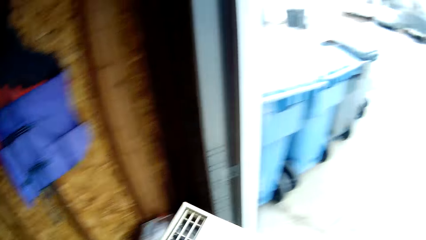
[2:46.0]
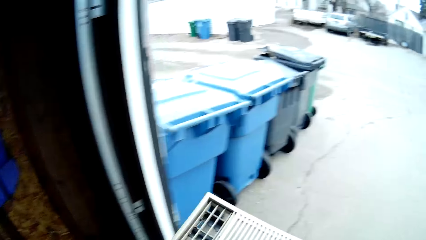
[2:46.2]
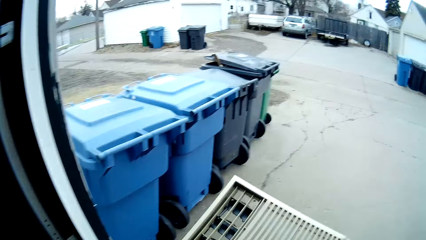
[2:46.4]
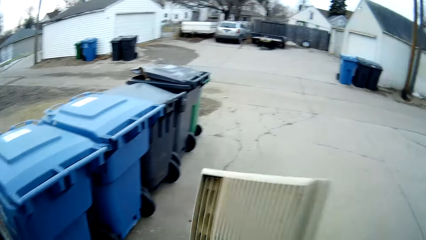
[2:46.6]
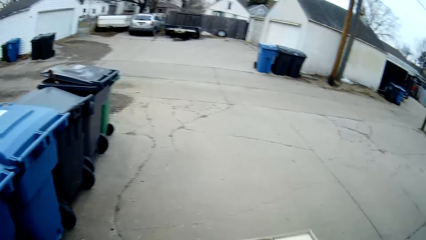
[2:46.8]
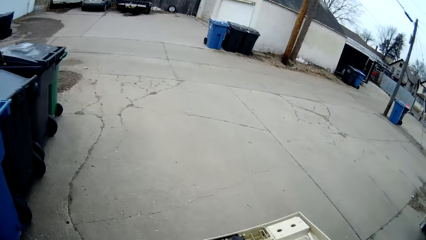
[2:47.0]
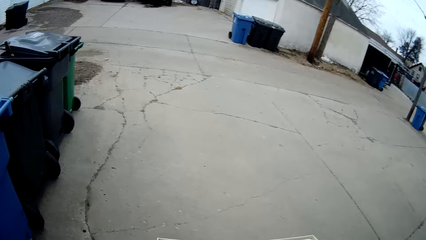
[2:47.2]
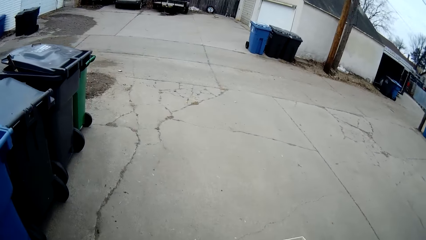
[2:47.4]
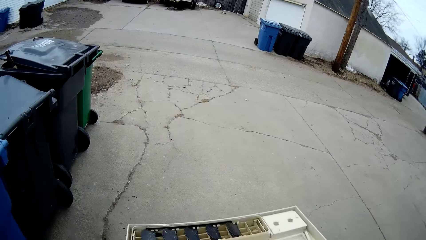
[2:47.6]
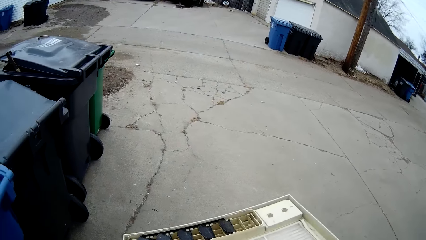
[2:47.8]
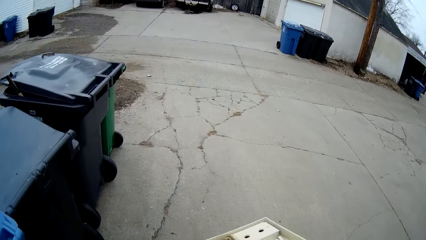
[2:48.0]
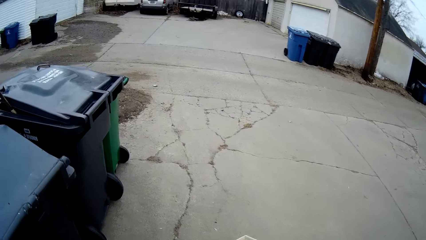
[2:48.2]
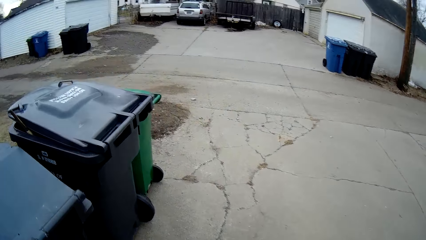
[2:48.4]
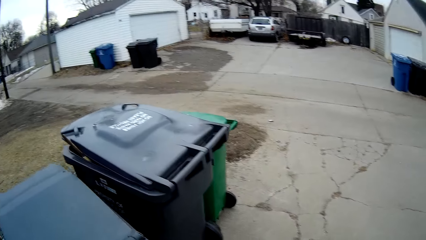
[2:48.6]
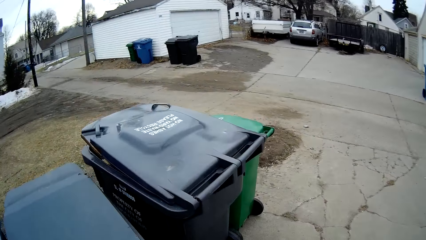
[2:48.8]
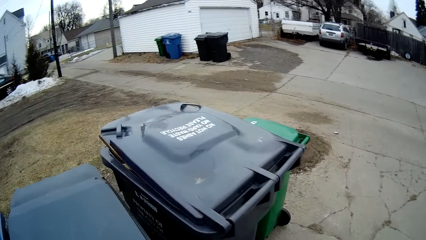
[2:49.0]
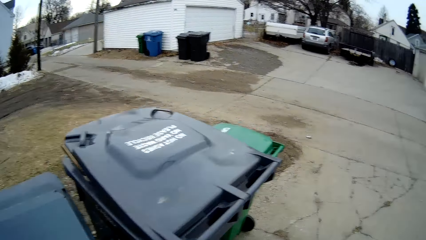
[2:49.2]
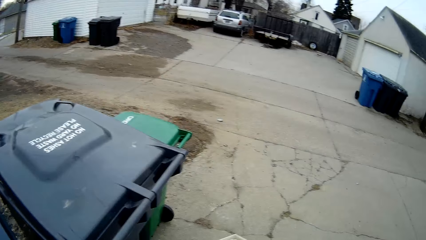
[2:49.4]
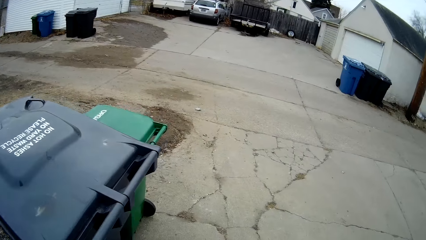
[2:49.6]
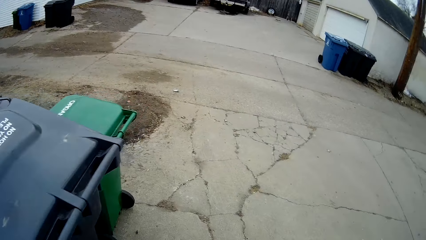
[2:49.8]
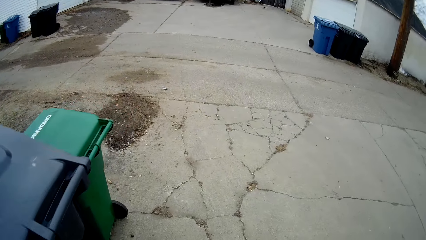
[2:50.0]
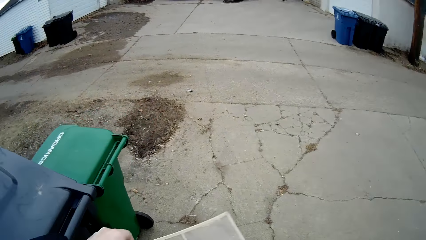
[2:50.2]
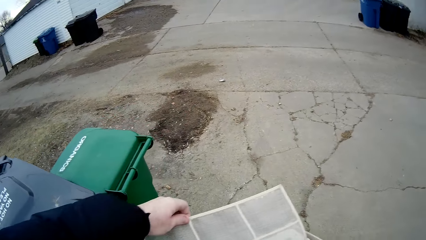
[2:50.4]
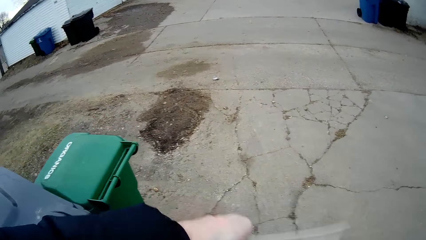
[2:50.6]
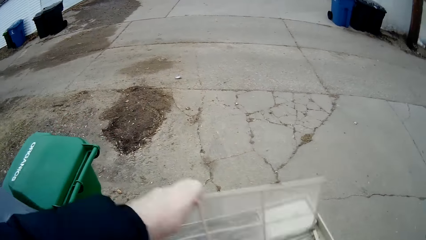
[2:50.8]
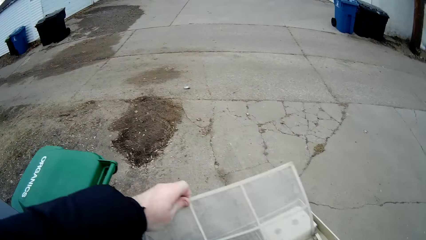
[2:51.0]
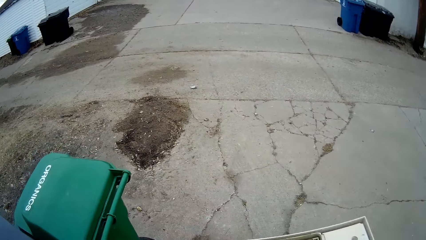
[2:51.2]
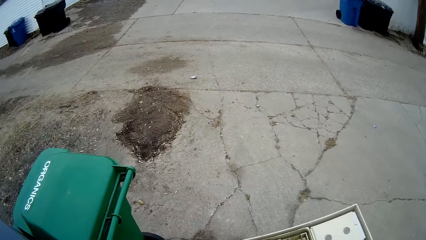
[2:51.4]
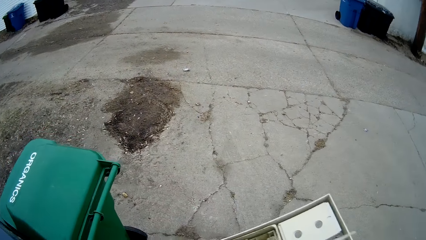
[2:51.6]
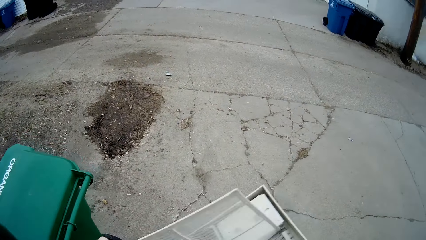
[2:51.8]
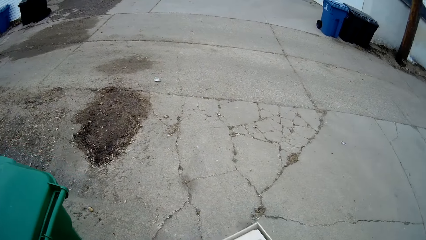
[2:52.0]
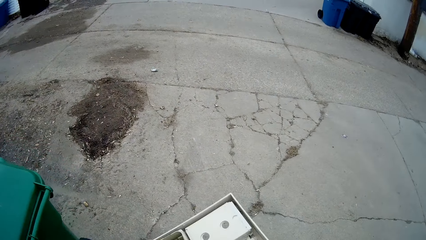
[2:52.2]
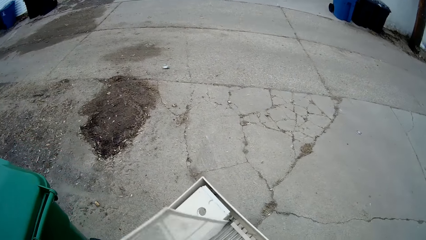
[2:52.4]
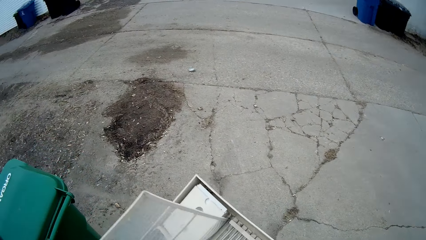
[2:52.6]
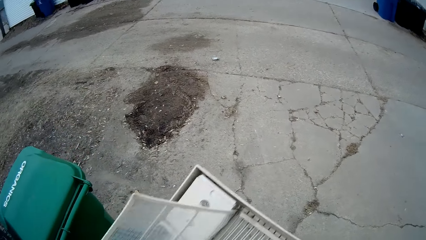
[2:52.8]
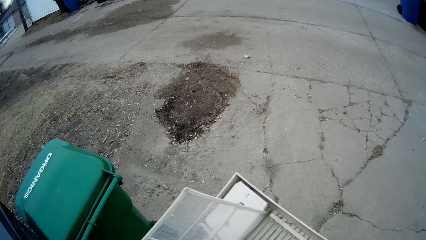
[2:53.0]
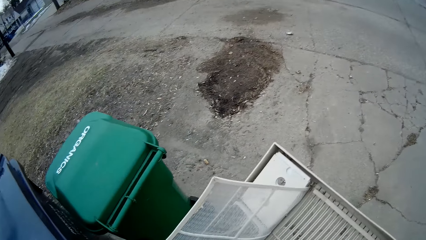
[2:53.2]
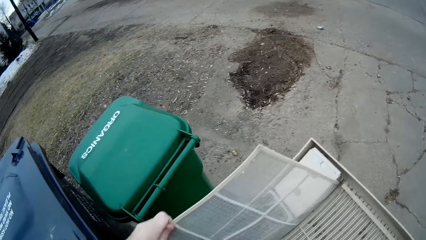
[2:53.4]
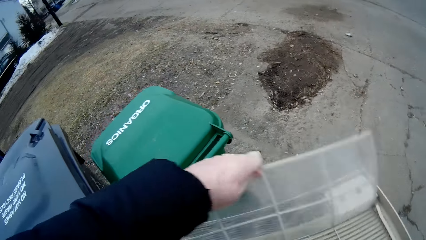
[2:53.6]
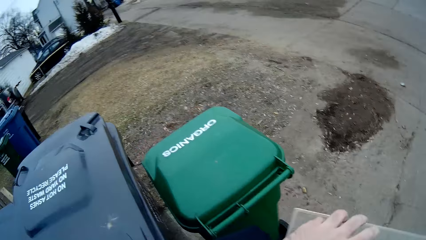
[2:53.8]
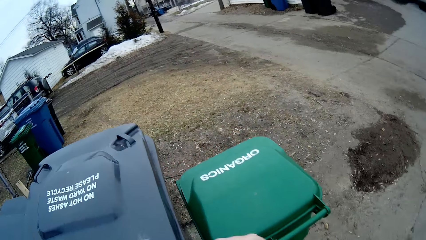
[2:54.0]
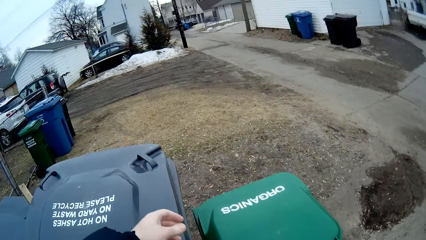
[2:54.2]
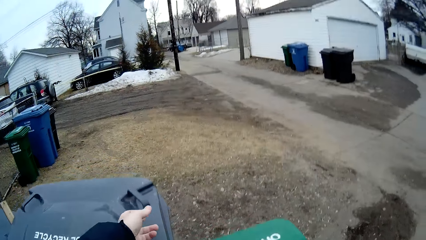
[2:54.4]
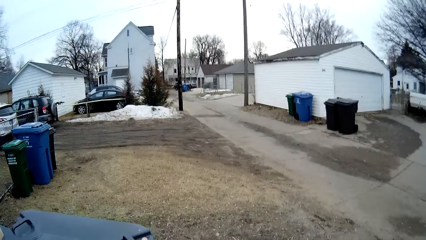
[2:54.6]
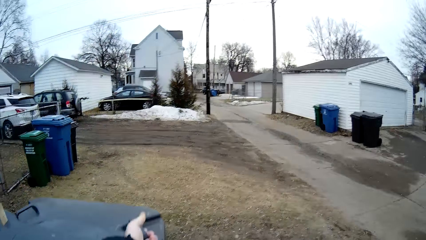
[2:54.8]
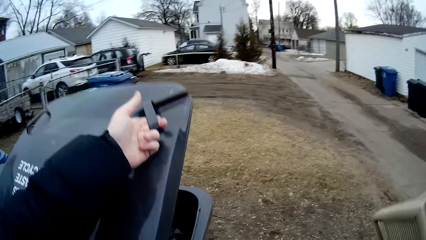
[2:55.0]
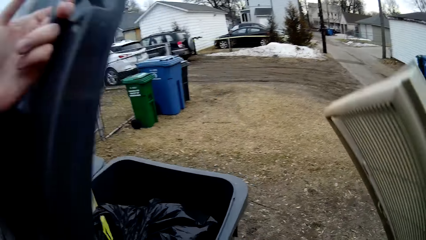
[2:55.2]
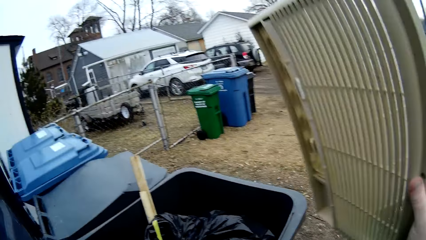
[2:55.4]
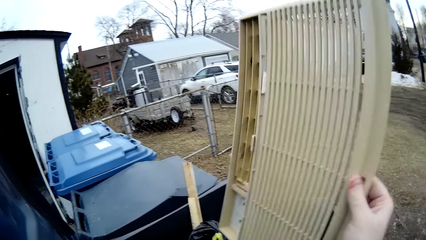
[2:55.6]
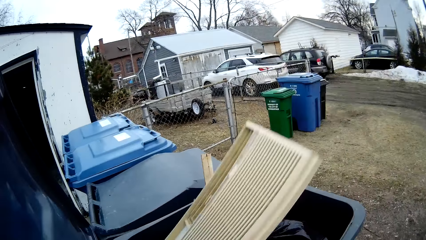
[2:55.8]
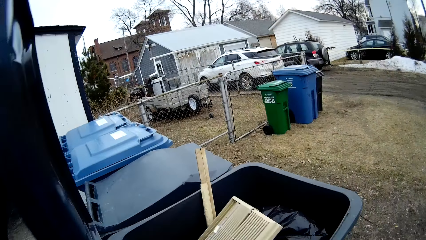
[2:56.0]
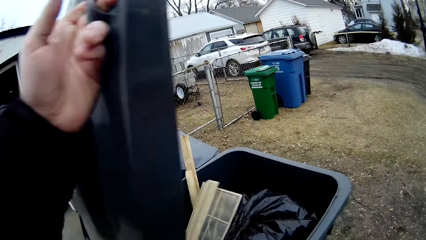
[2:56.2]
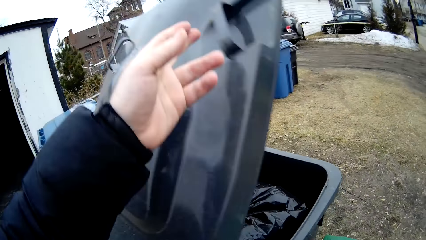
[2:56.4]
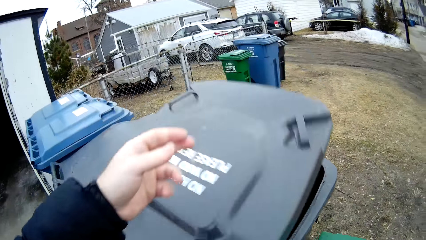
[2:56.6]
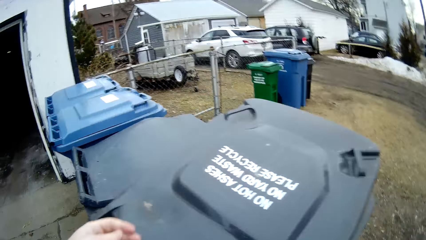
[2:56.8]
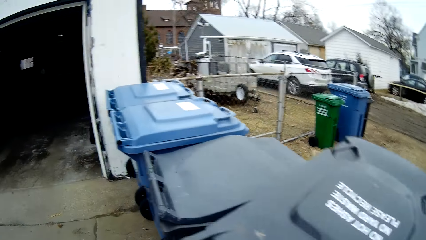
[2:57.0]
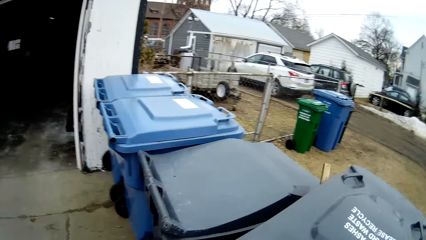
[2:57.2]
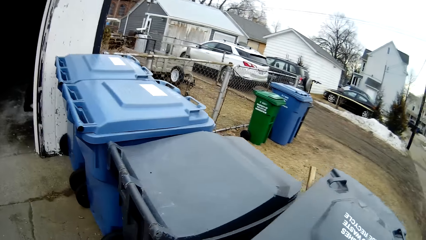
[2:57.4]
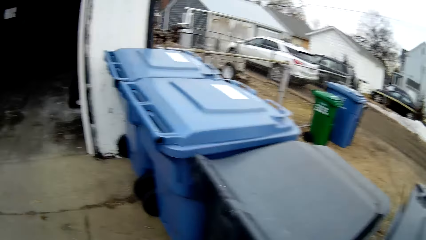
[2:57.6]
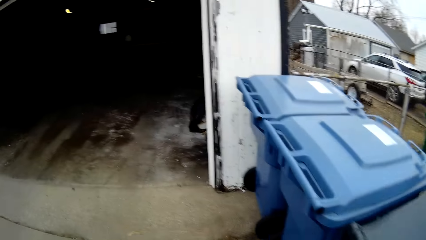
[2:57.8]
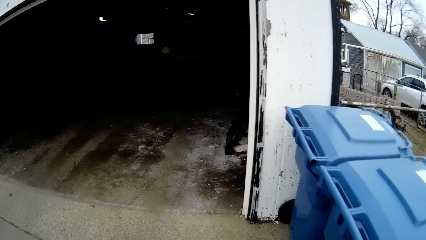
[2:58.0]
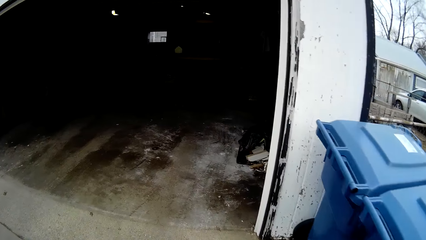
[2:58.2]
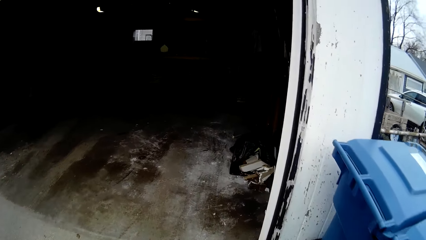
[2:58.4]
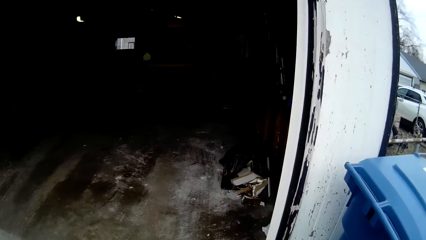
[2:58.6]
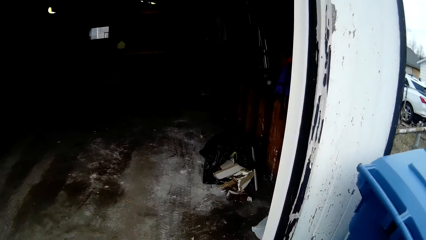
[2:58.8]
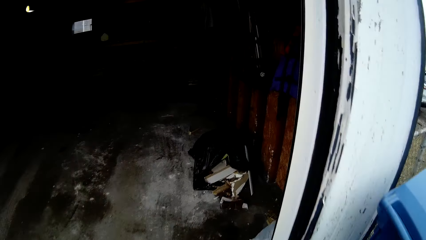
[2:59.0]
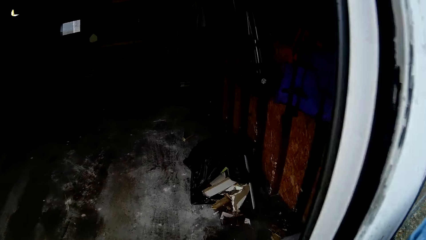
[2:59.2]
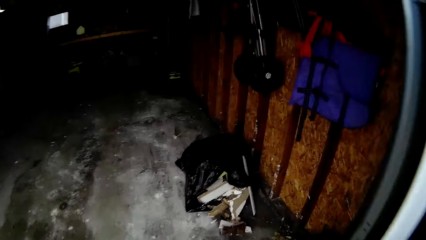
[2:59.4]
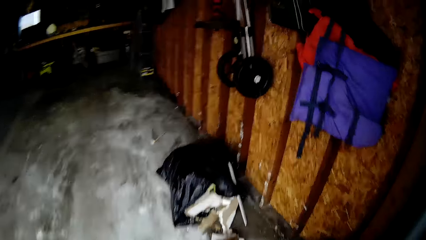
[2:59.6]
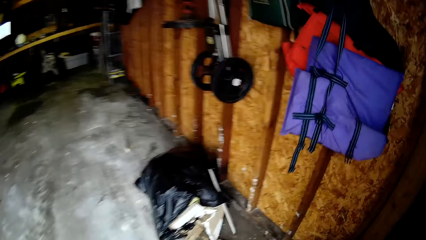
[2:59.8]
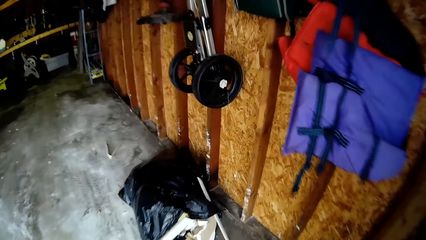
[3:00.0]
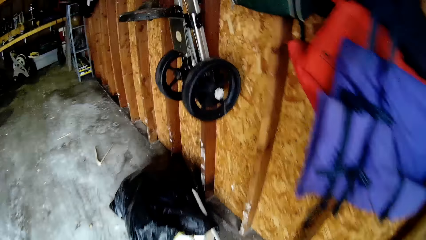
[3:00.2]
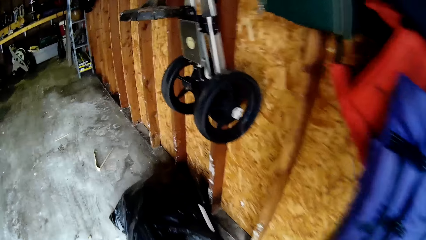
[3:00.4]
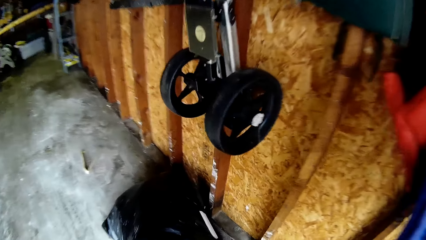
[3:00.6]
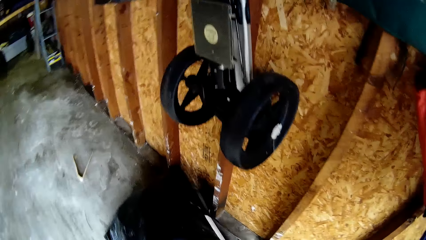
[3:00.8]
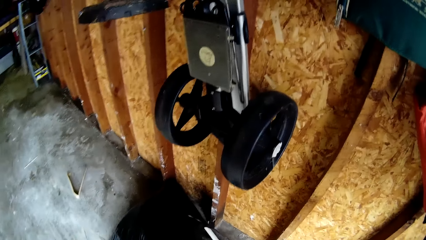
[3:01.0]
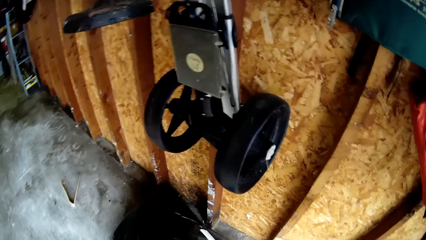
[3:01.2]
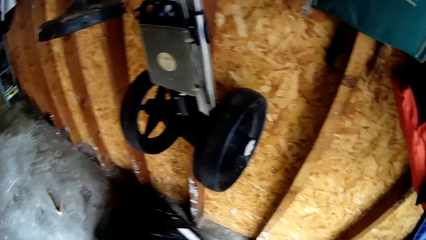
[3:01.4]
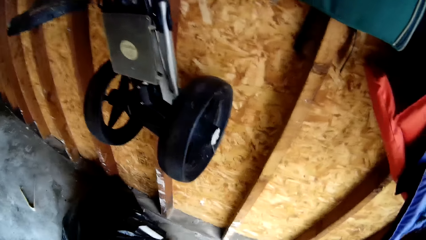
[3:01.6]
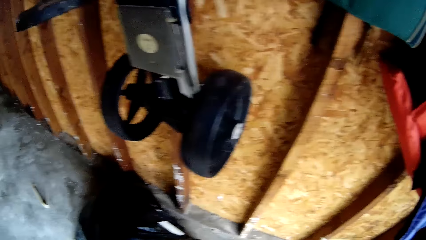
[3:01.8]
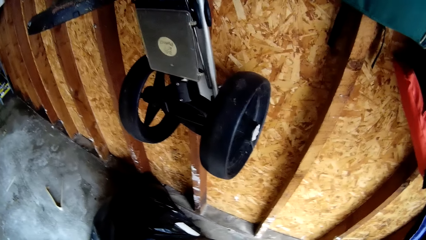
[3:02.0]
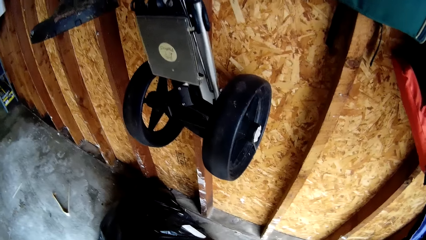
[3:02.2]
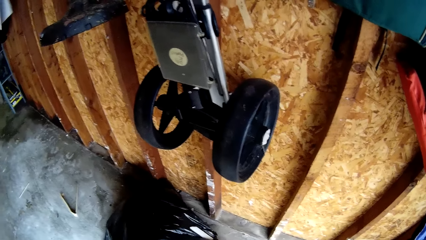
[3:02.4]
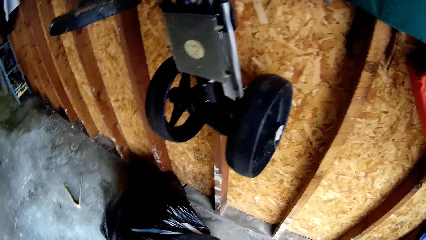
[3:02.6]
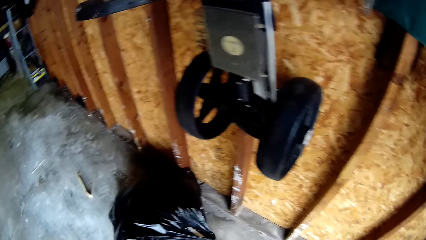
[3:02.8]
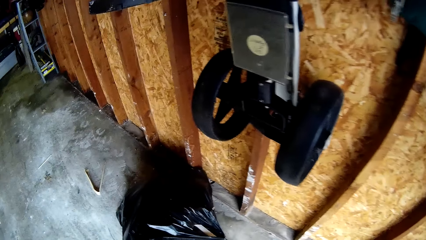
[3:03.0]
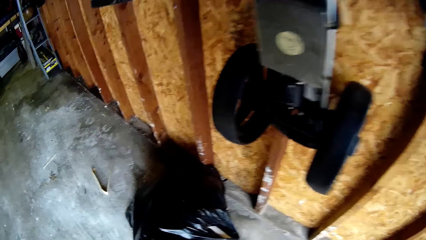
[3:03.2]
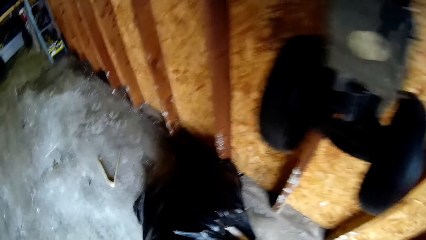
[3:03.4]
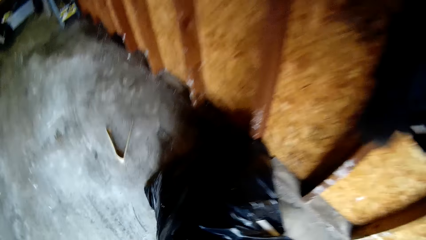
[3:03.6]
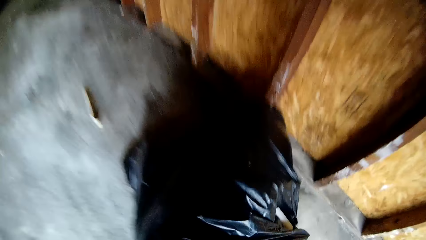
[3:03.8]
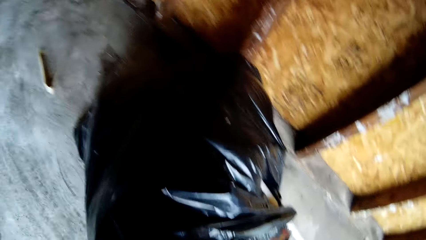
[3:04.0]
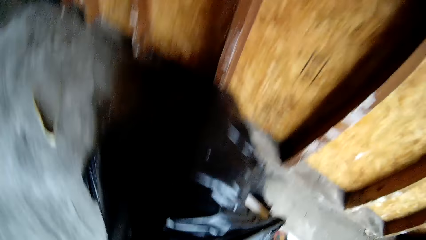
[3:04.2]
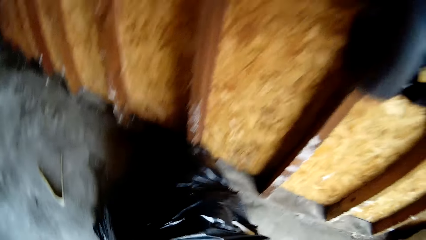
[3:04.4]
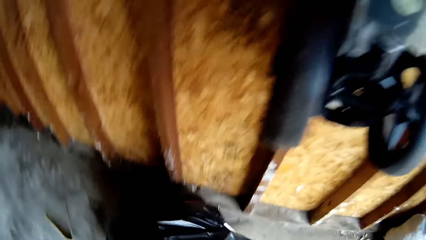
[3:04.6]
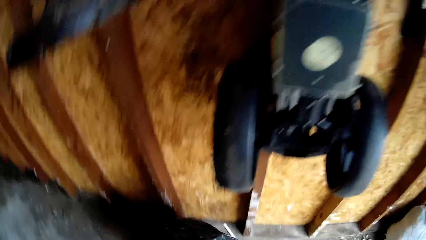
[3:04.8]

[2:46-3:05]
The camera wearer walks towards dustbins outside the garage. They adjust something. They open a dustbin. They put the carton in the dustbin. They close the dustbin. They walk to the garage. They adjust a bin bag on the floor. They pick up a black polythene bag with dirt.
